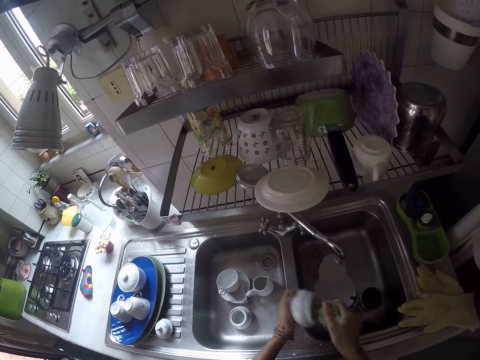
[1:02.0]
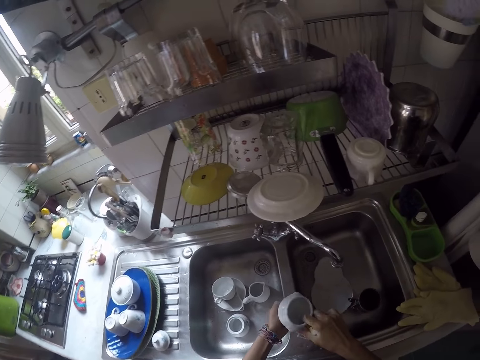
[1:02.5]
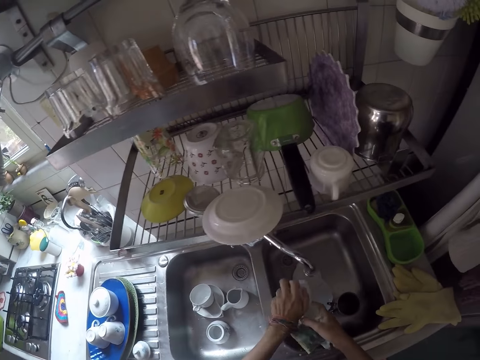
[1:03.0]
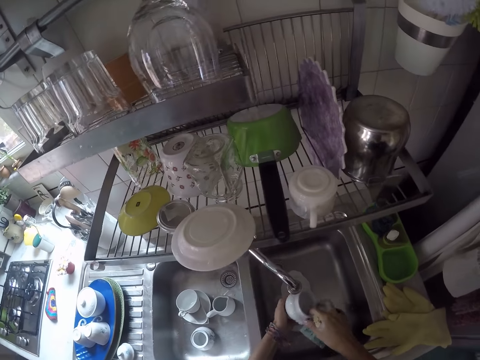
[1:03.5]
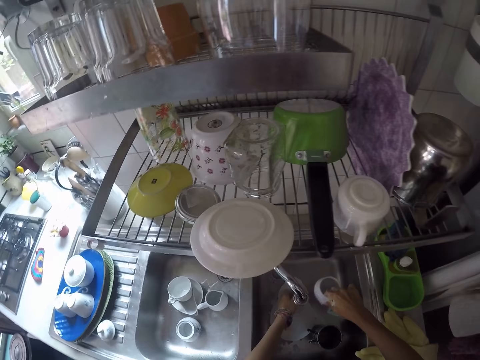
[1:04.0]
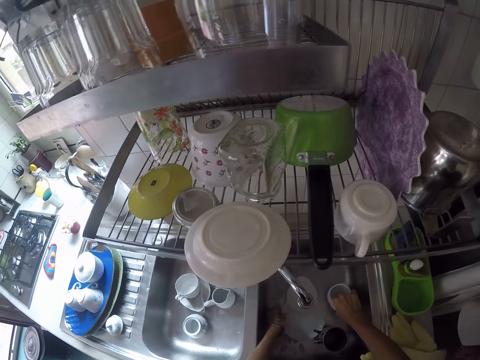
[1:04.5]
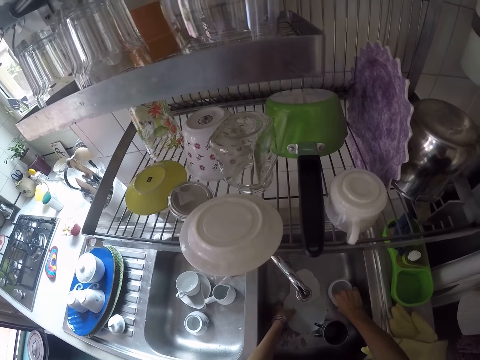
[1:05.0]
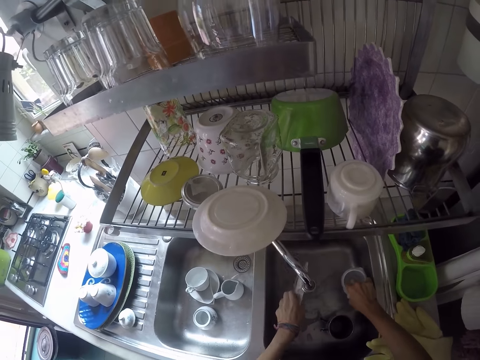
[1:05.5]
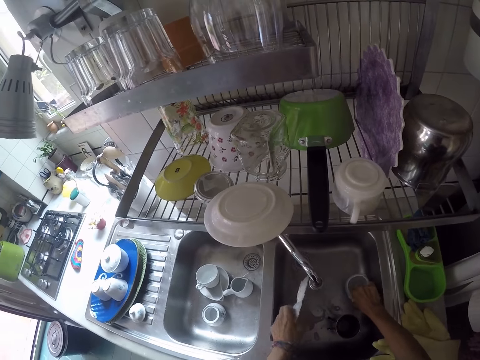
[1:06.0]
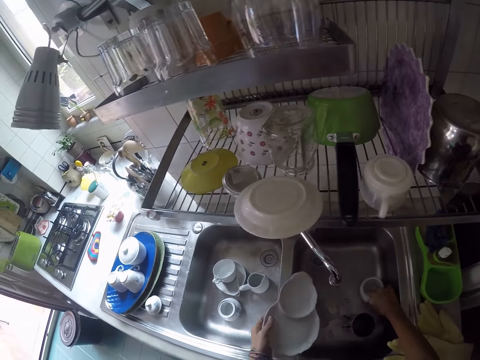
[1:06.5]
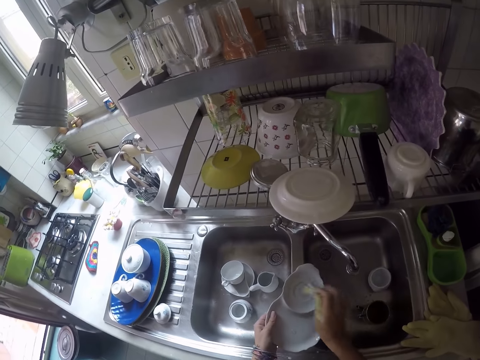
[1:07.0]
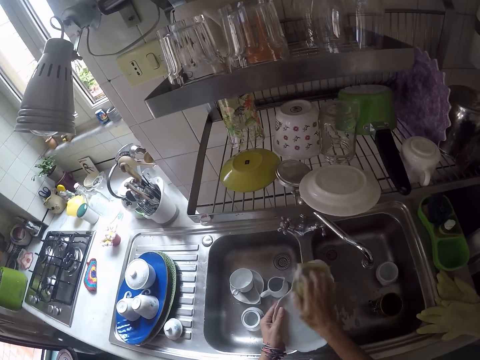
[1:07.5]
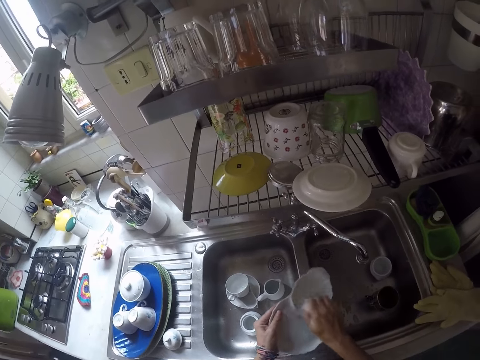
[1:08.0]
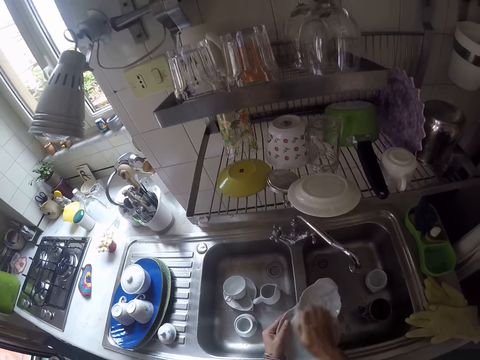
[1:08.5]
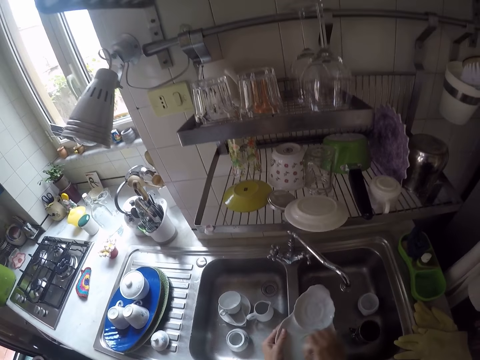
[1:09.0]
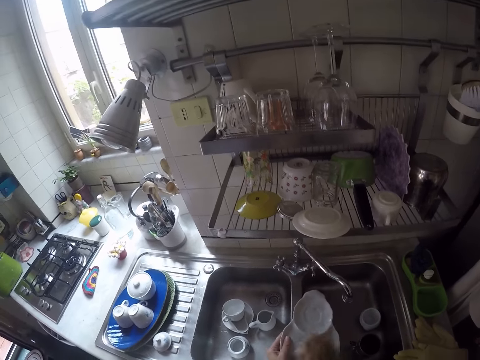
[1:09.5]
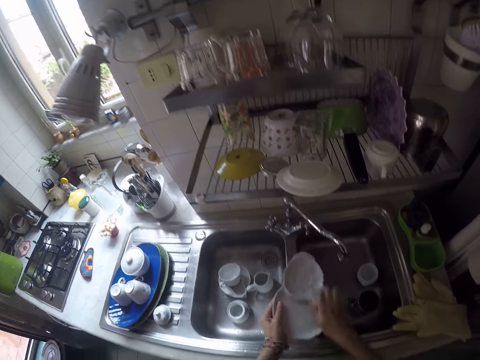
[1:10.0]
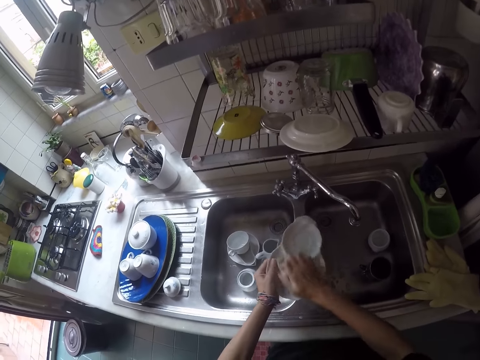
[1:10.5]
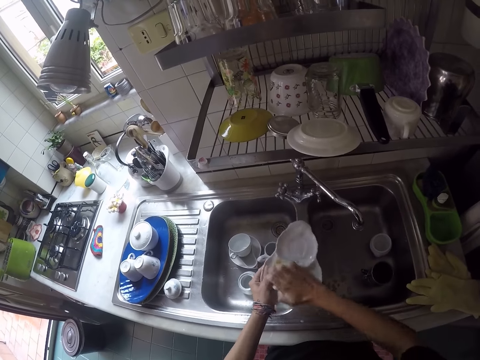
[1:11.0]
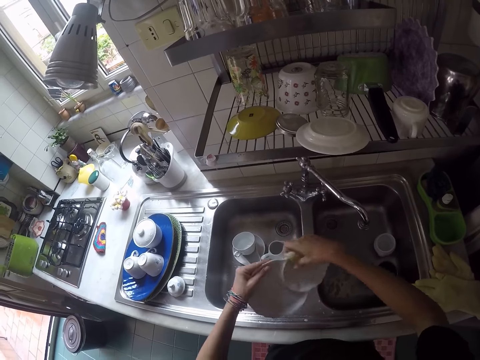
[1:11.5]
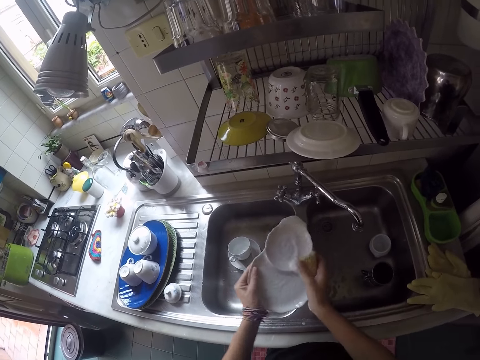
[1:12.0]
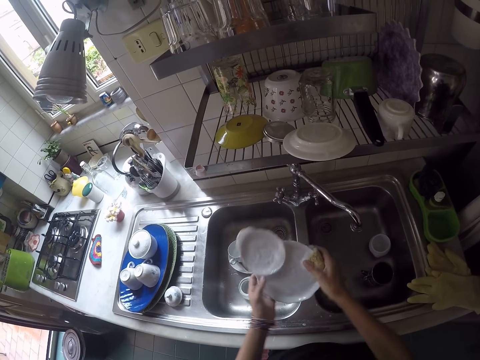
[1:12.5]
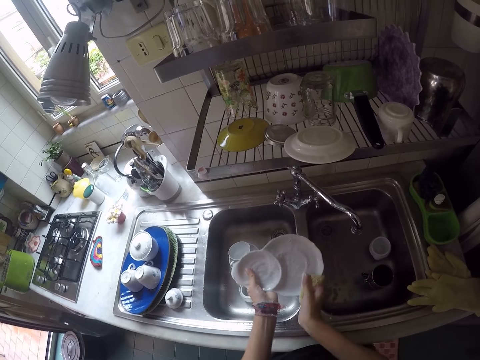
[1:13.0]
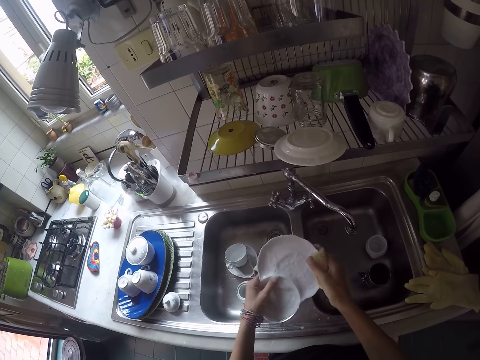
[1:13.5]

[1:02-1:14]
The camera wearer puts the cup in the sink. They take a plate. They scrub the plate.

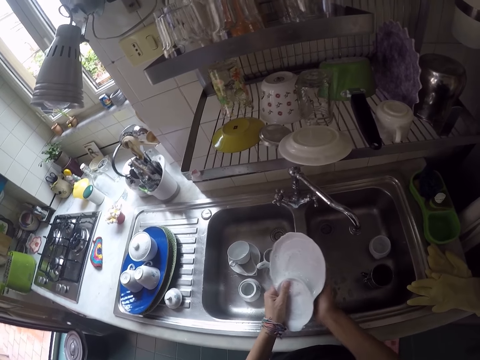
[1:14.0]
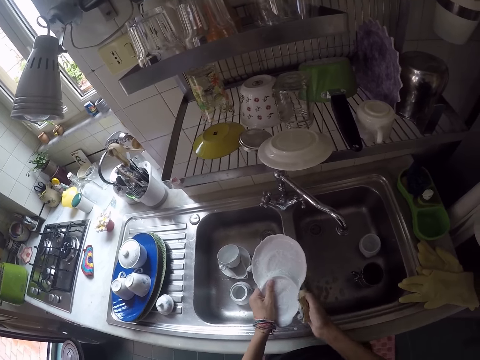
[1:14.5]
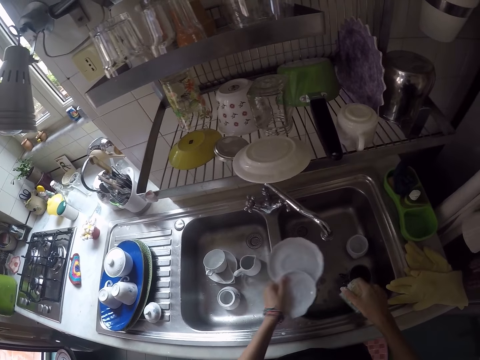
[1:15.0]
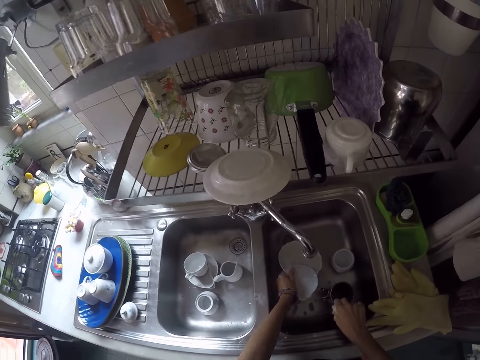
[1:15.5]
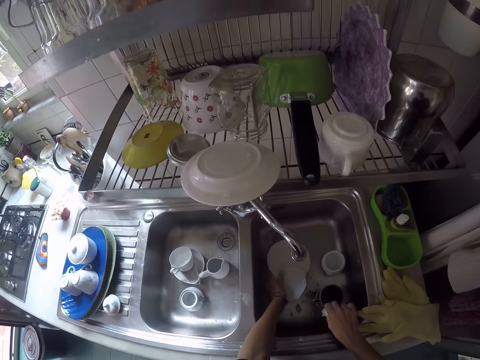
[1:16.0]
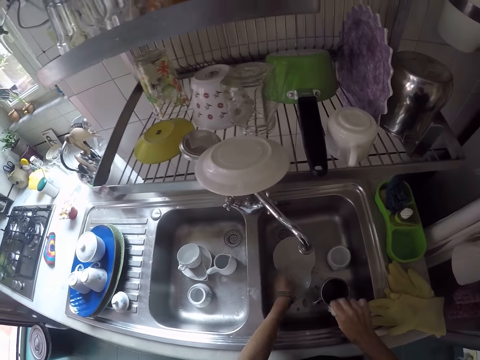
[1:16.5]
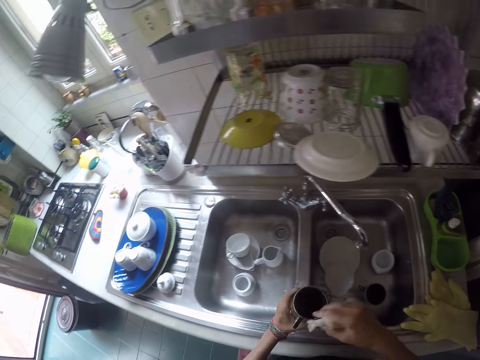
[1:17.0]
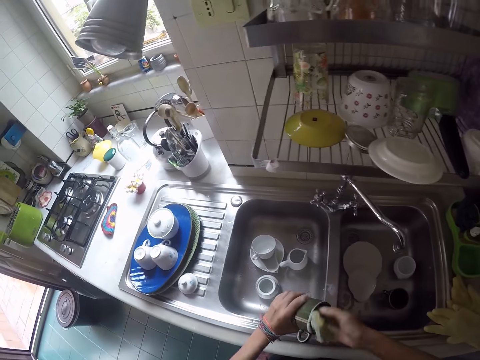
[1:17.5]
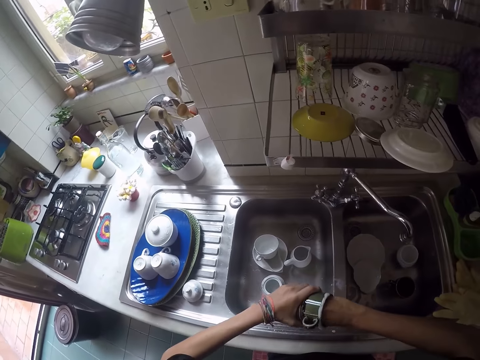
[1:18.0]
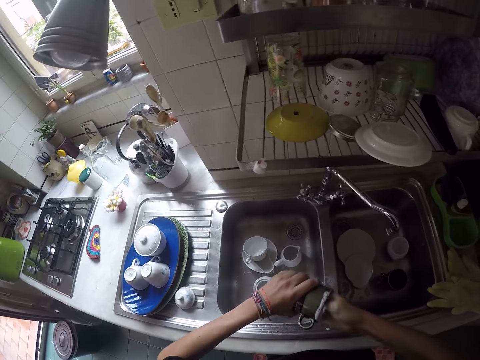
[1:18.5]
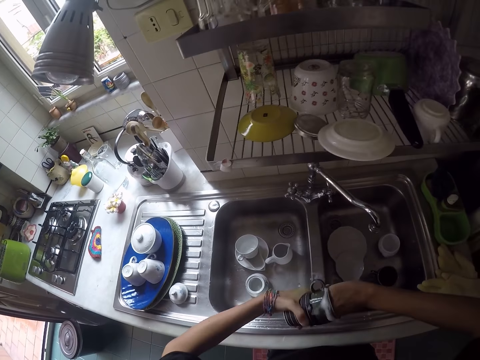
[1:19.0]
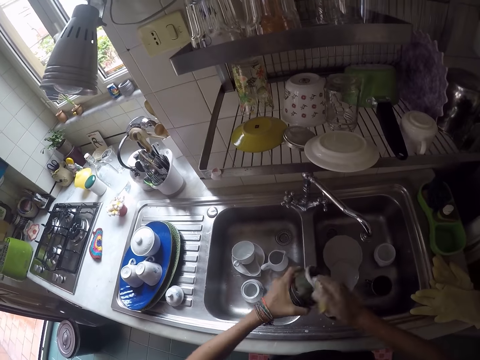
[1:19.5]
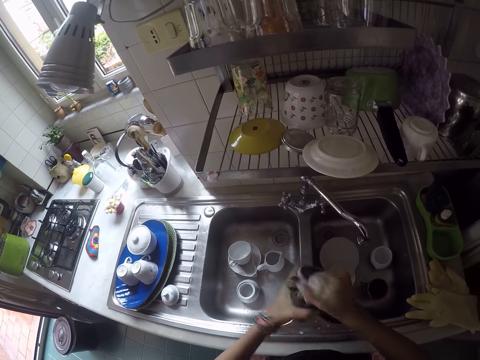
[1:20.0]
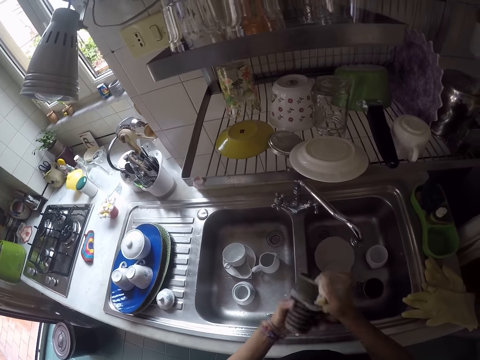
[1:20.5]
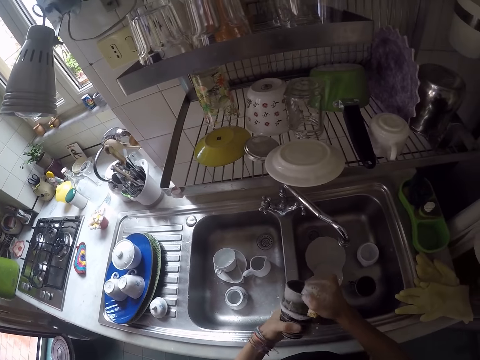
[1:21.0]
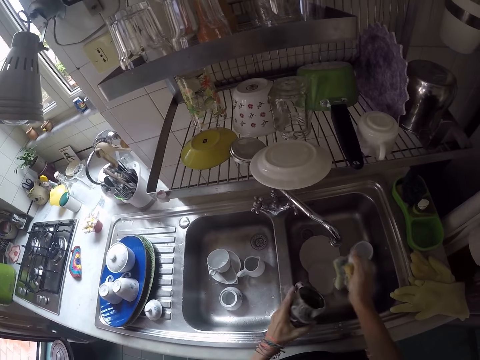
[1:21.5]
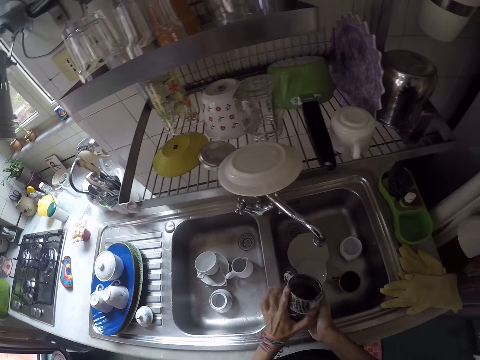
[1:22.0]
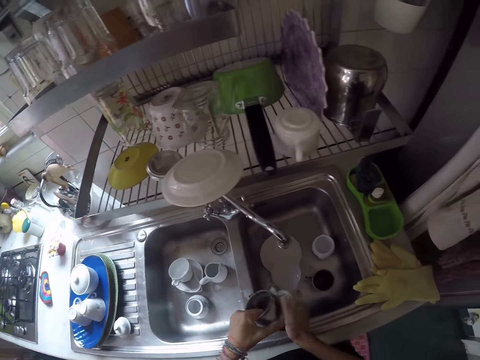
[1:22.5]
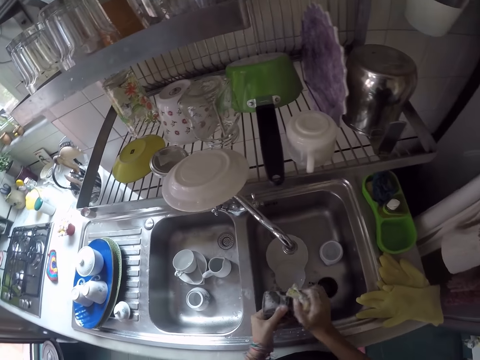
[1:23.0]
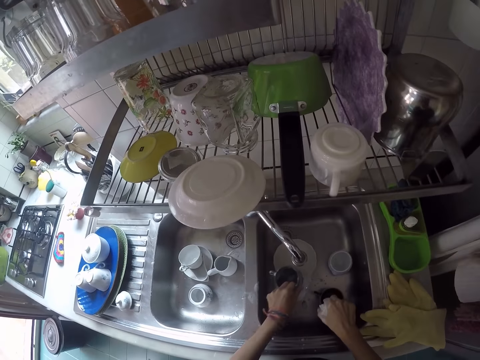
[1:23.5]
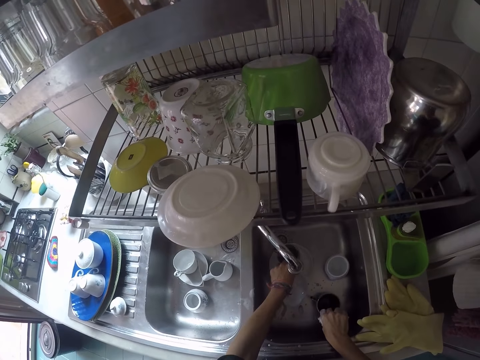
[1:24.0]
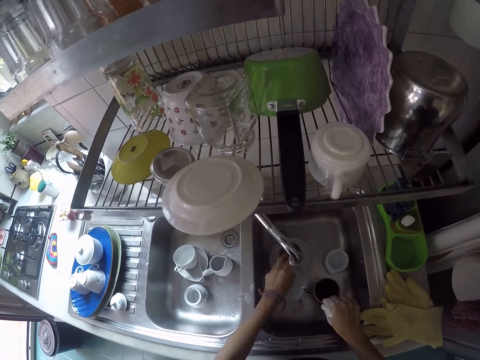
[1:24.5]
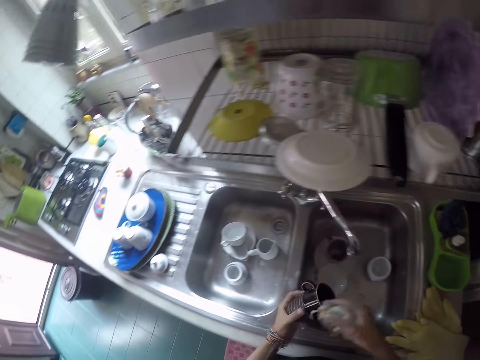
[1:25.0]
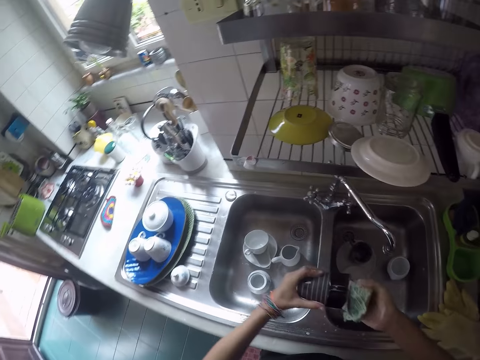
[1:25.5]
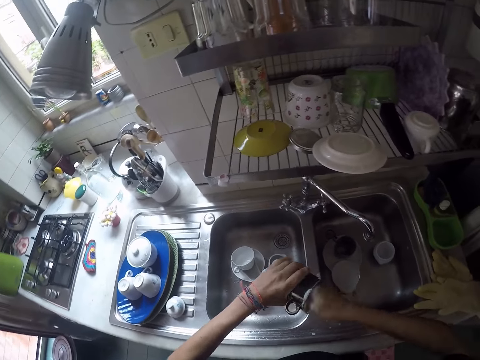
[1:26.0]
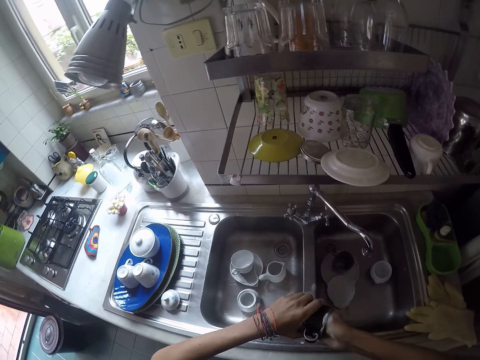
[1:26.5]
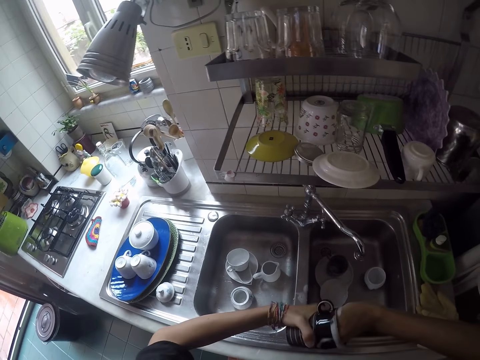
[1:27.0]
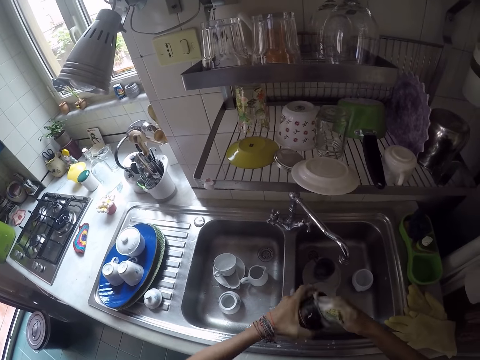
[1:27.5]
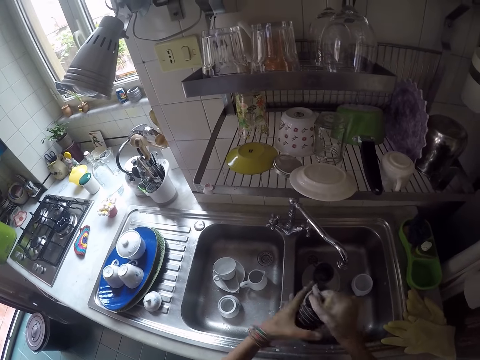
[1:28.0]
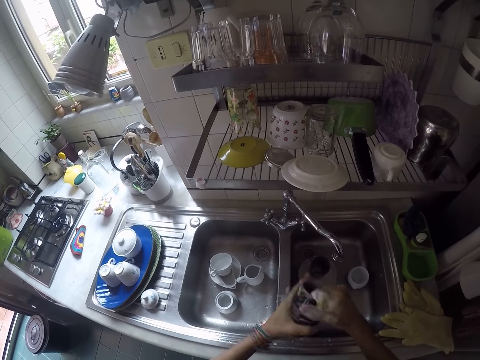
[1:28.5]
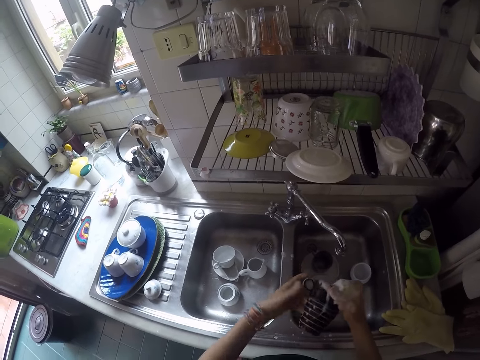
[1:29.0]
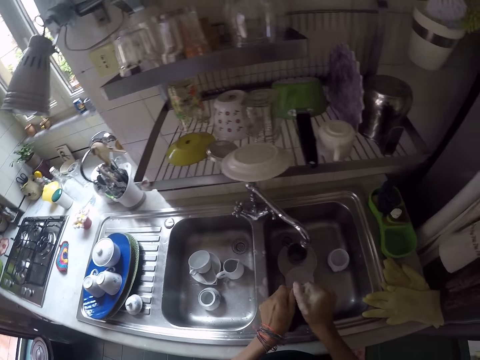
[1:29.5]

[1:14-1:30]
The camera wearer puts the plate in the sink. They take another cup in the sink. They scrub the cup. They put the cup in the sink. They take another cup in the sink. They scrub the cup.
